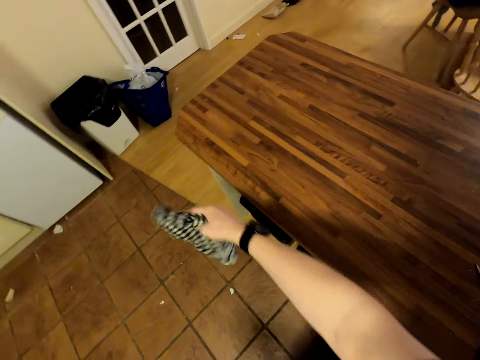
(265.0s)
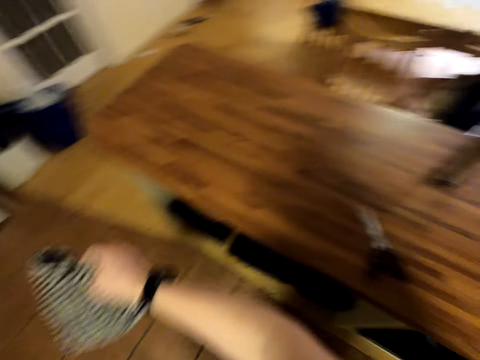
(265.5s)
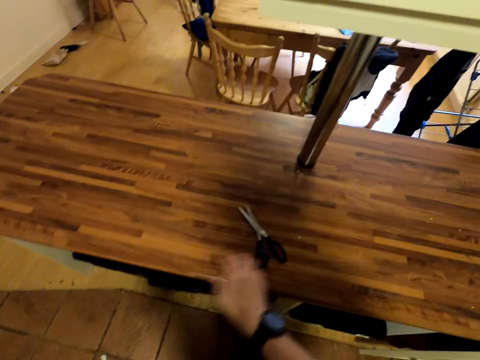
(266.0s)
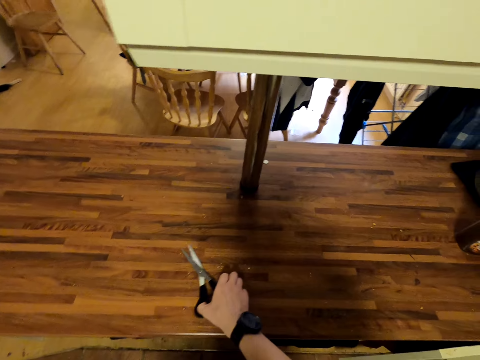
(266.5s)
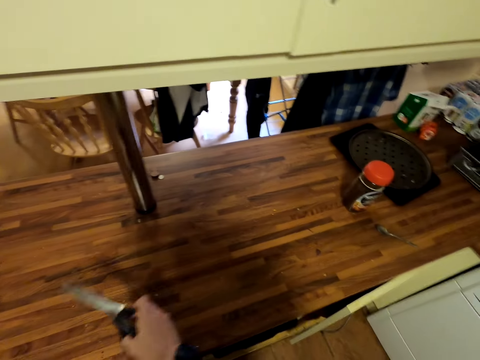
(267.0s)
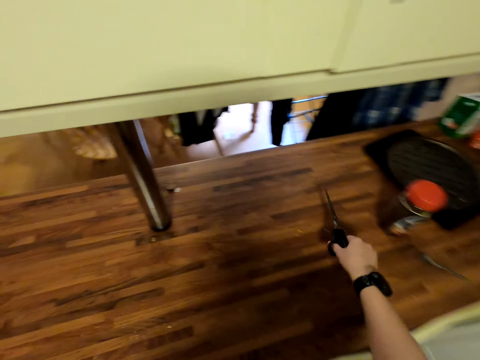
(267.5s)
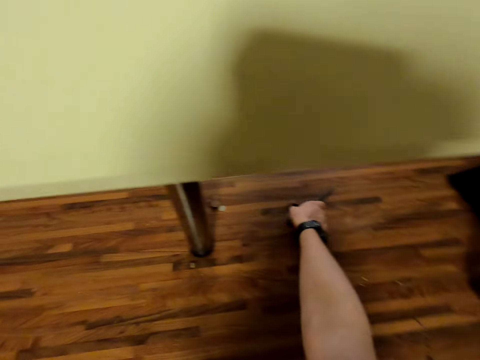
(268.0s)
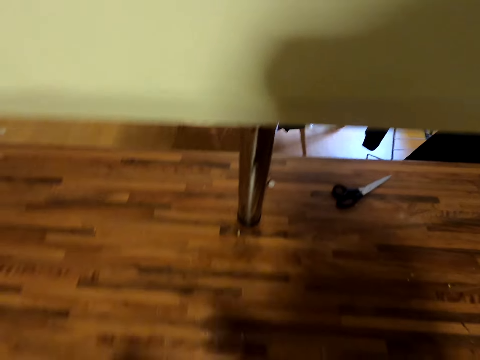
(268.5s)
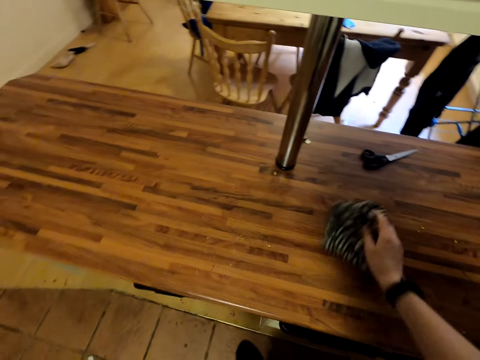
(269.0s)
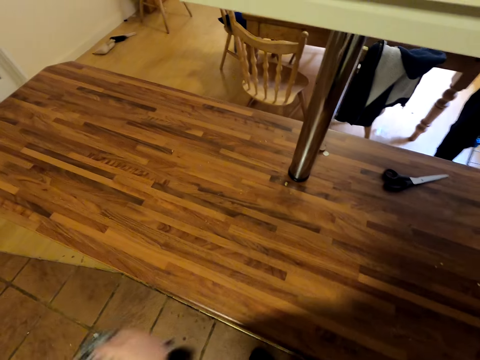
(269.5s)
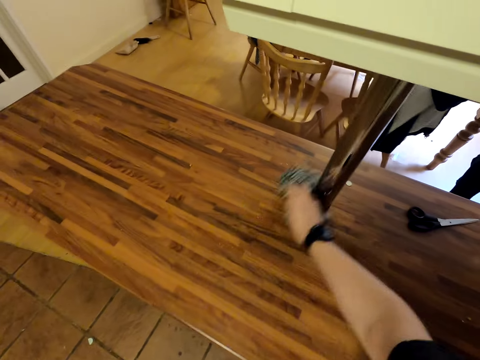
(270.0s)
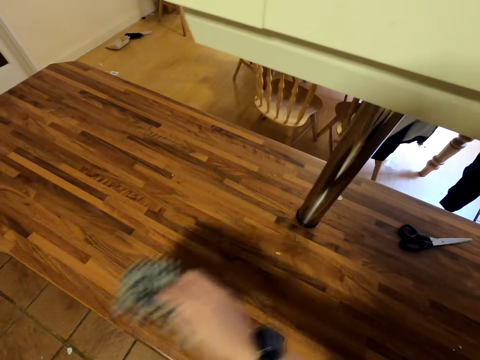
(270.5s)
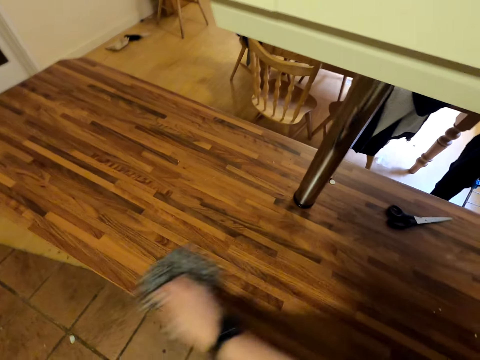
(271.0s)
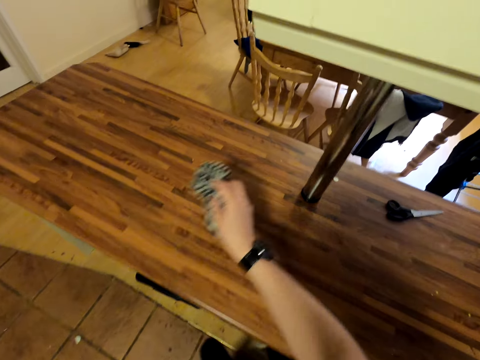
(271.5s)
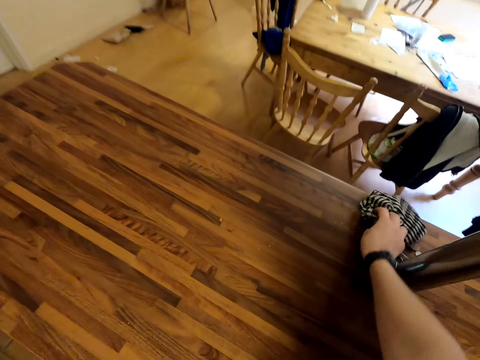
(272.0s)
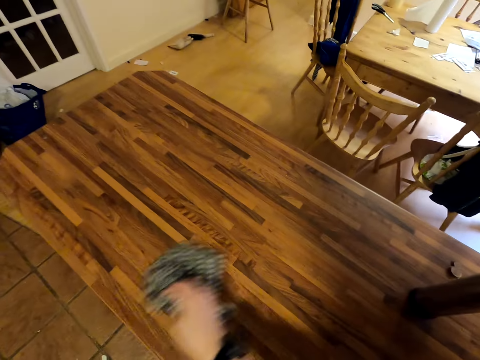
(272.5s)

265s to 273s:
The camera wearer picks up the scissors. They put the scissors on the surface. They wipe the surface.

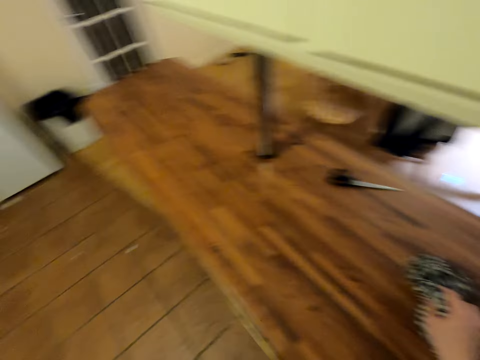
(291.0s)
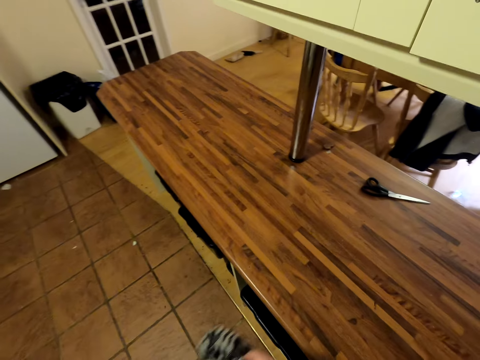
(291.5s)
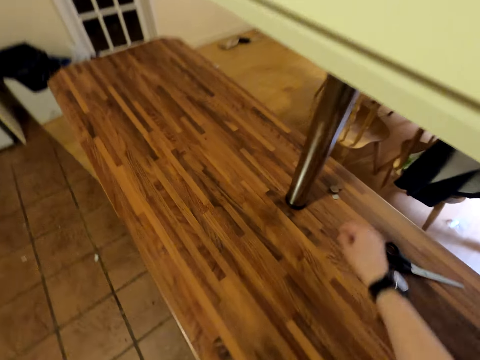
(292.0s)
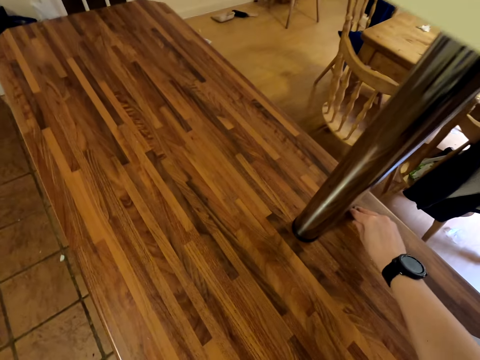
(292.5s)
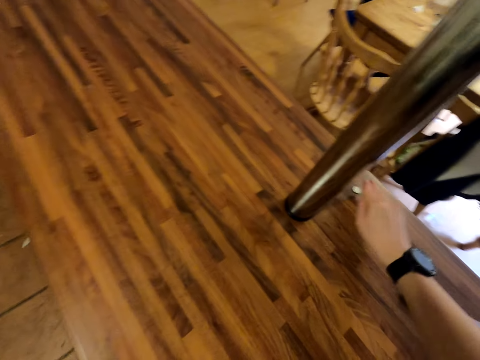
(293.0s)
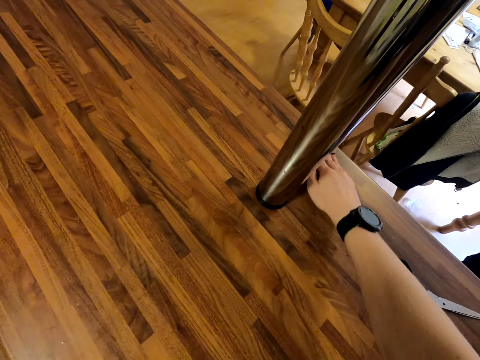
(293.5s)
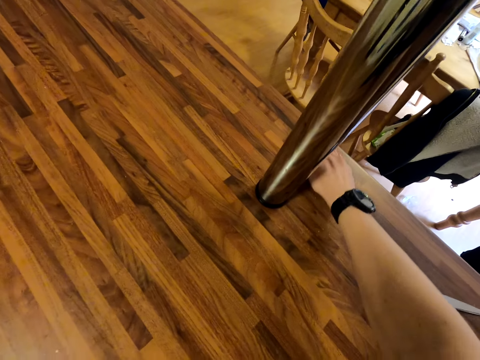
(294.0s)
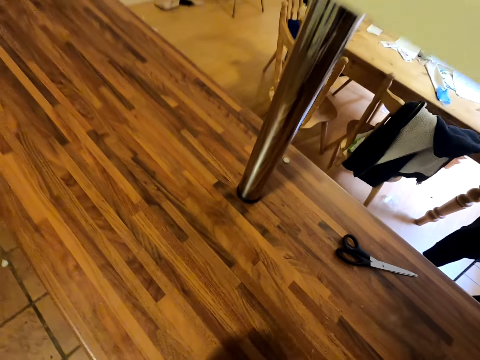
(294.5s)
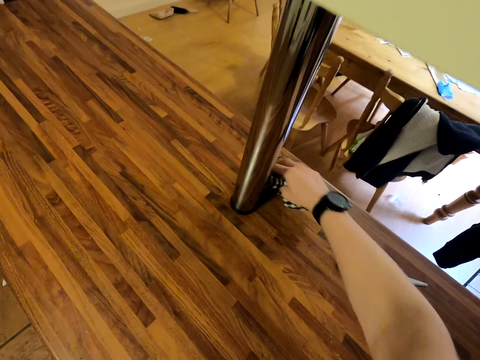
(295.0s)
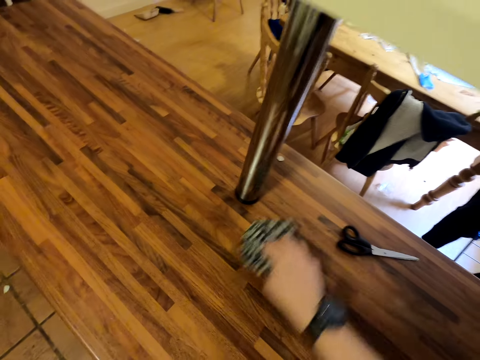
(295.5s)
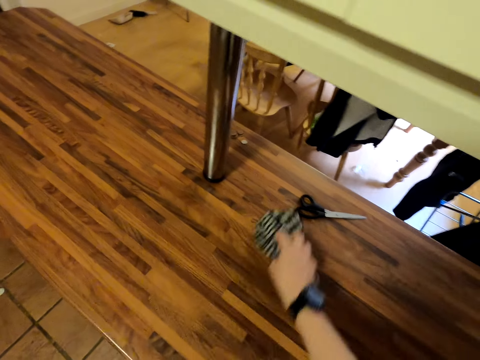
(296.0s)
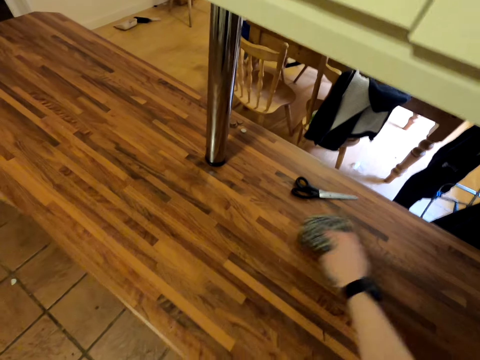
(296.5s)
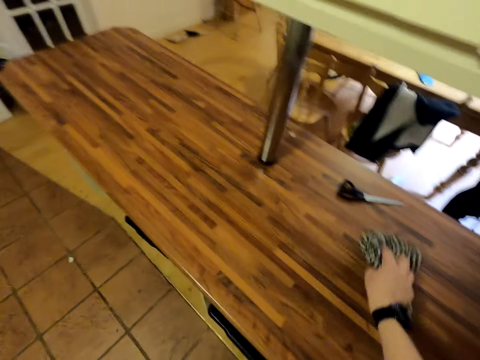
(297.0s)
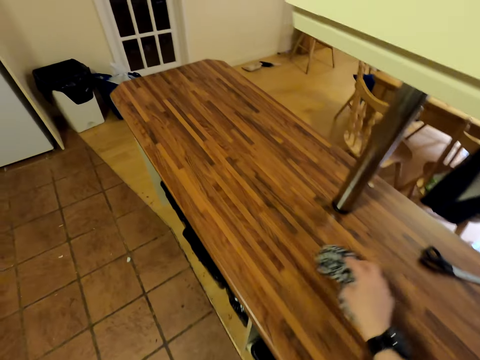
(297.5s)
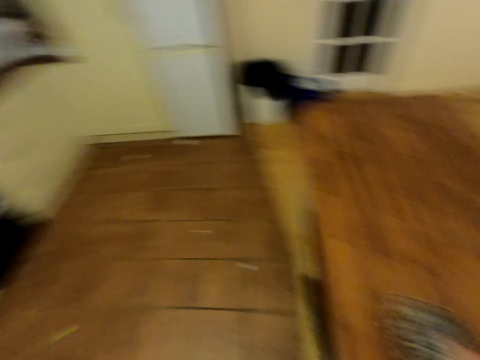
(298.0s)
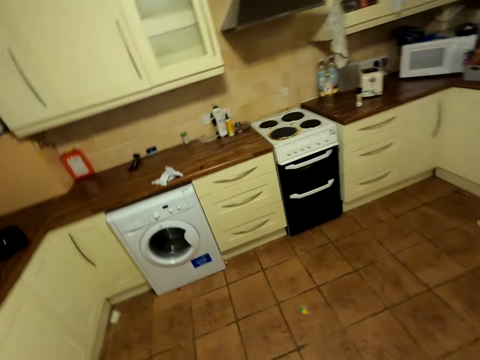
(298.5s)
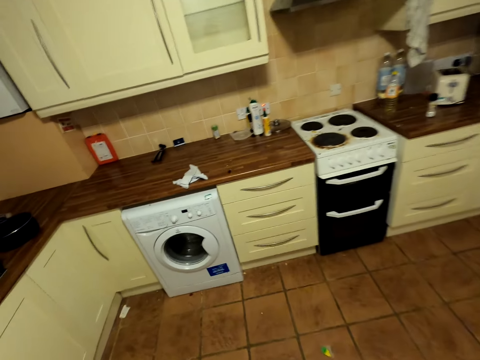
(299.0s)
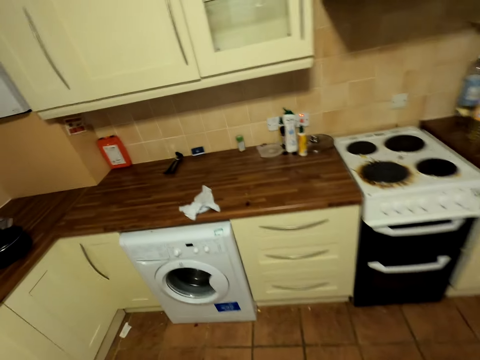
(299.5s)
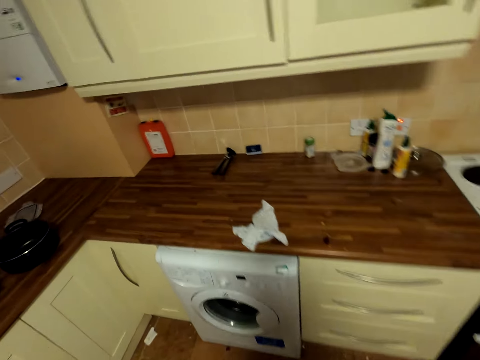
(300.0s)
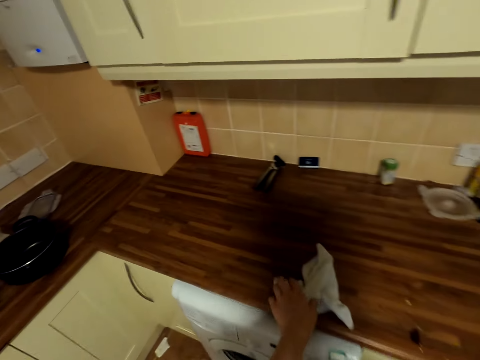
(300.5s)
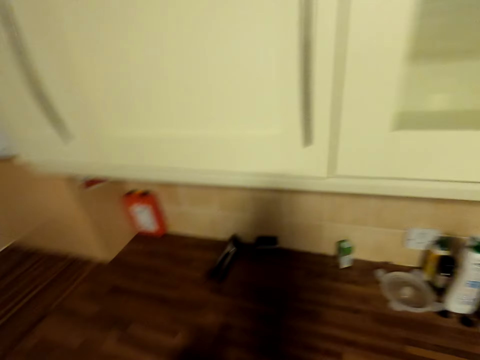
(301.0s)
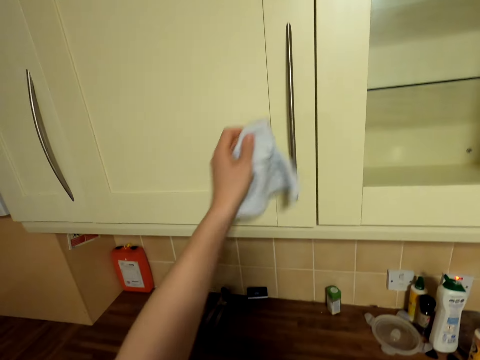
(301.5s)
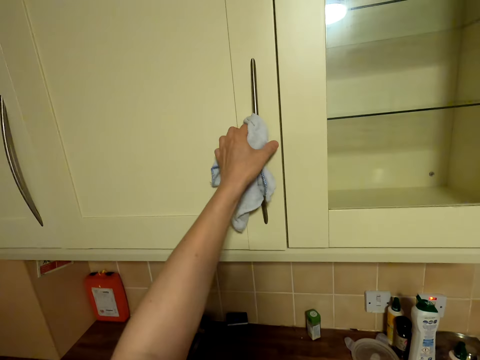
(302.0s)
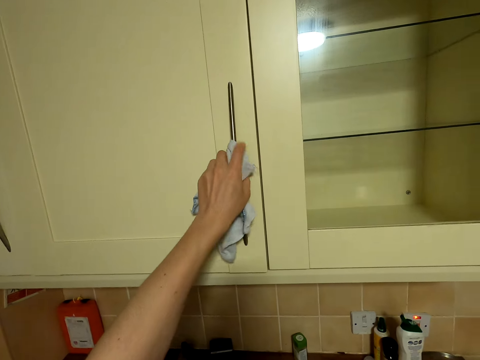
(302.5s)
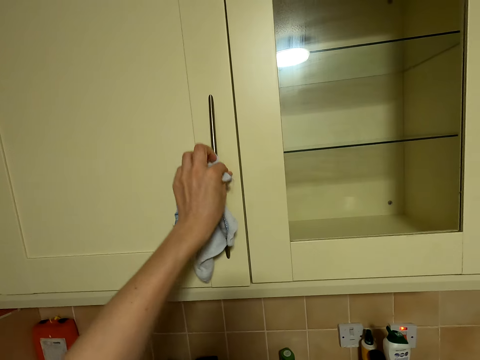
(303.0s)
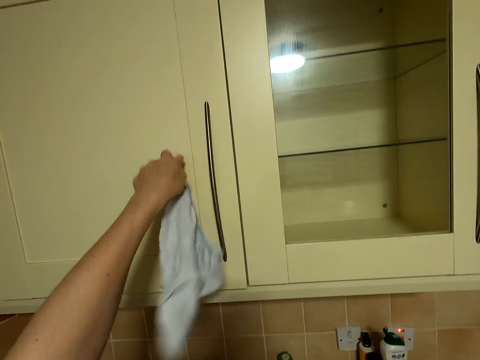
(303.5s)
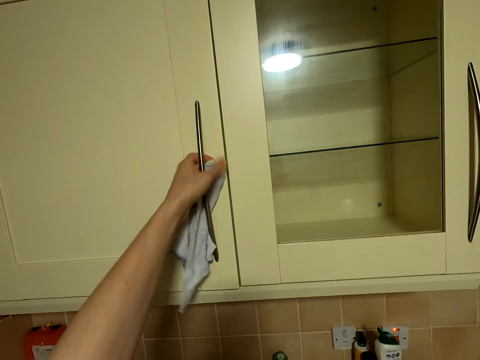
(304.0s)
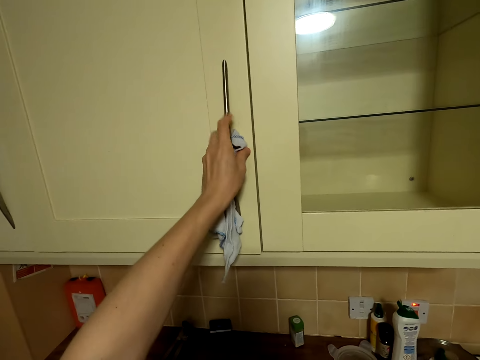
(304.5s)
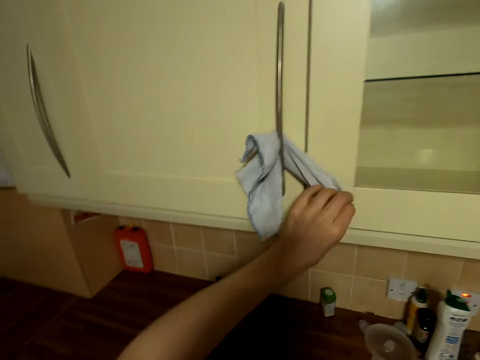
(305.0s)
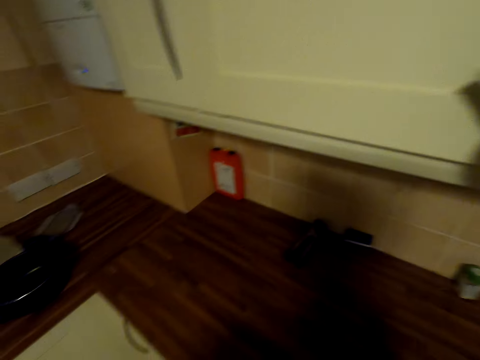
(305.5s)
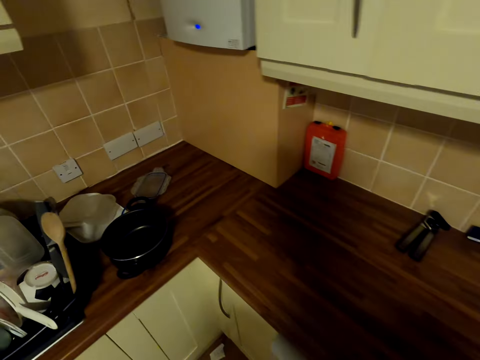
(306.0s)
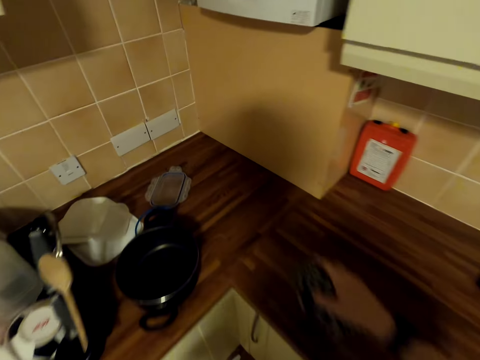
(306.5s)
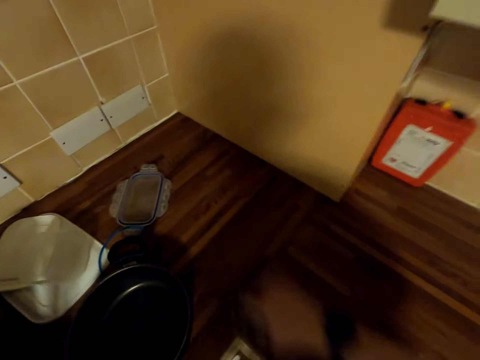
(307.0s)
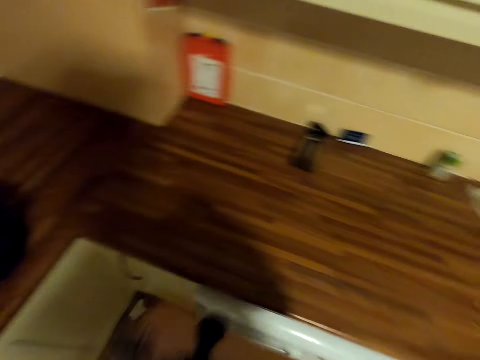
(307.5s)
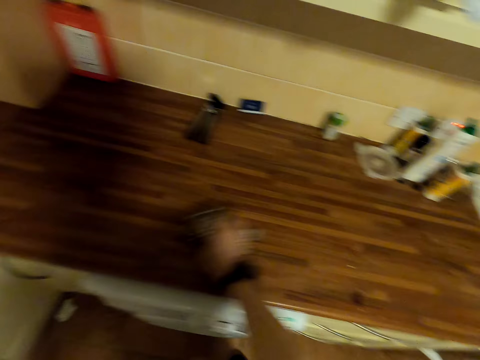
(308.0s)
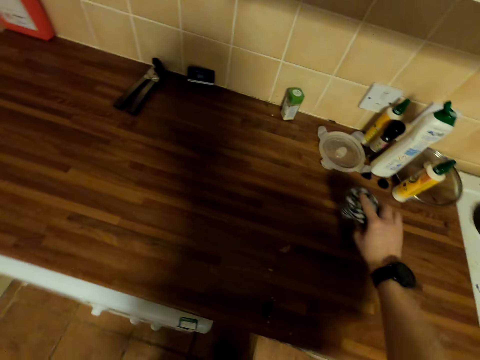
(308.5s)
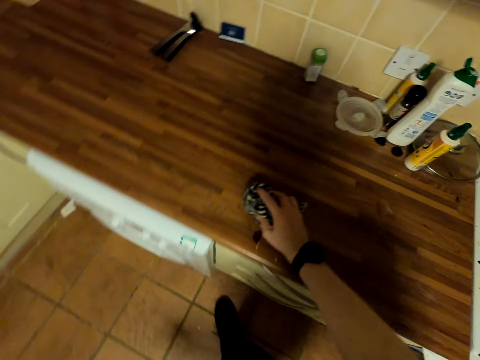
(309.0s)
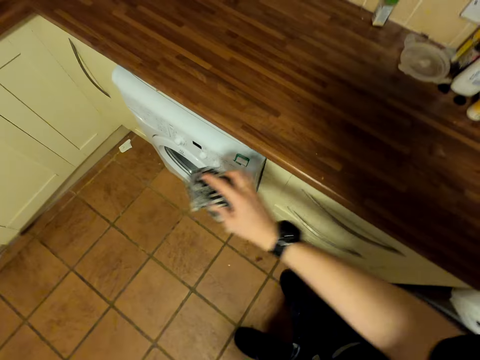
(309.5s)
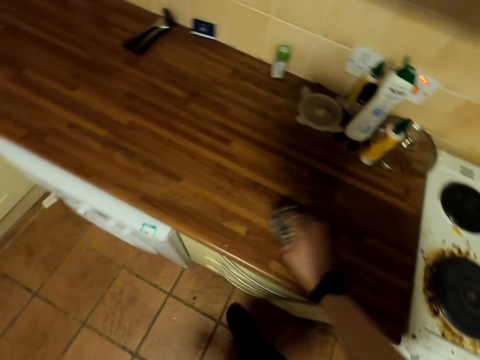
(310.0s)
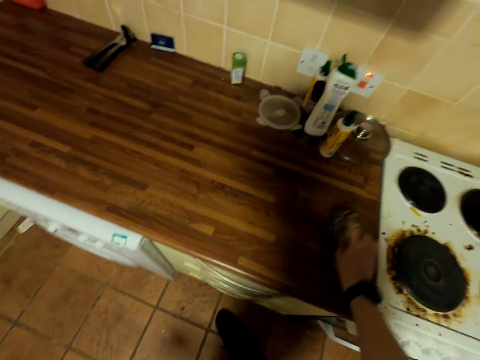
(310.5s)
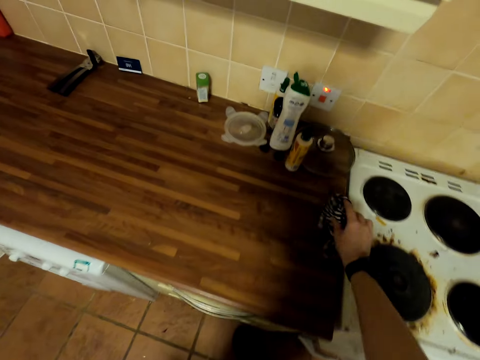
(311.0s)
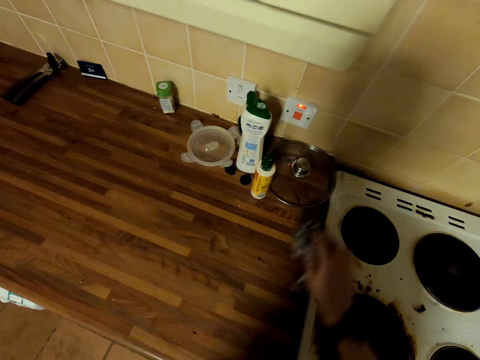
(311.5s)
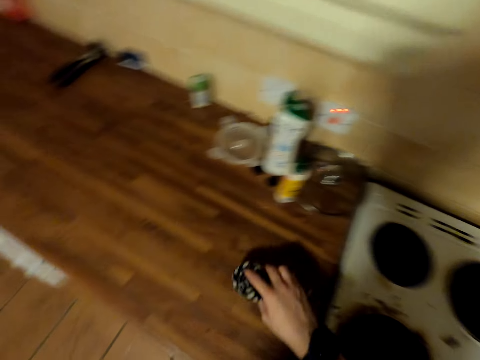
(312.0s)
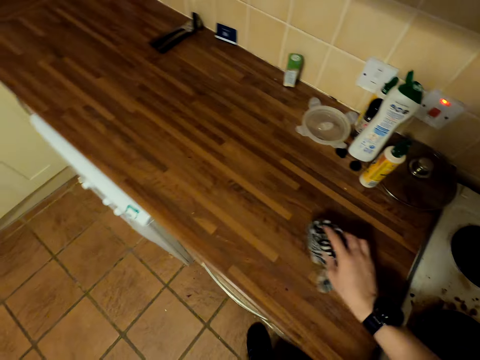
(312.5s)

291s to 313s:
The camera wearer fixes something. They wipe the table. They walk around the kitchen. They pick up the piece of towel. They hang the towel. They wipe the sink table.
